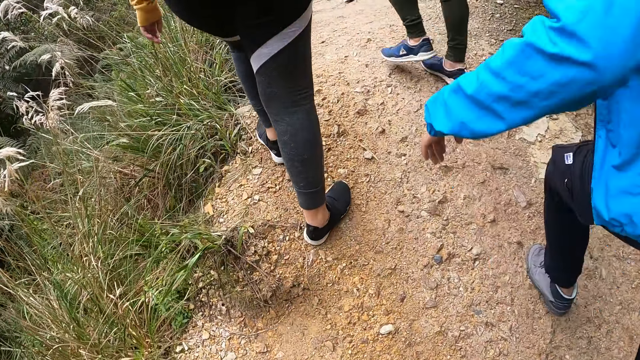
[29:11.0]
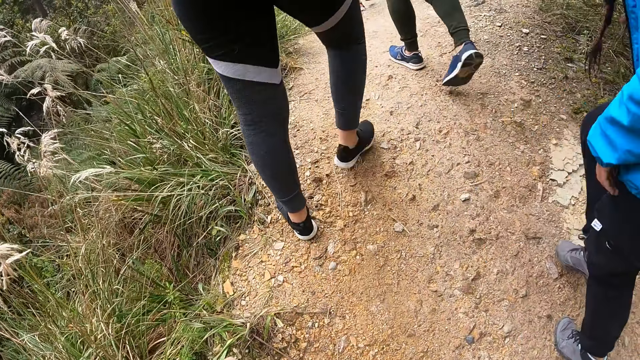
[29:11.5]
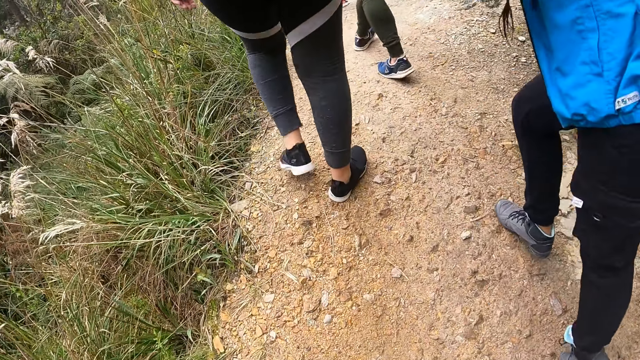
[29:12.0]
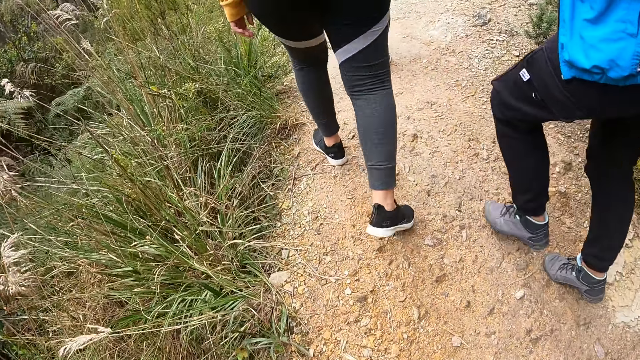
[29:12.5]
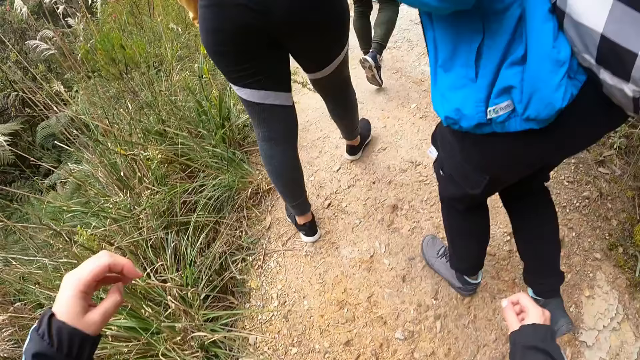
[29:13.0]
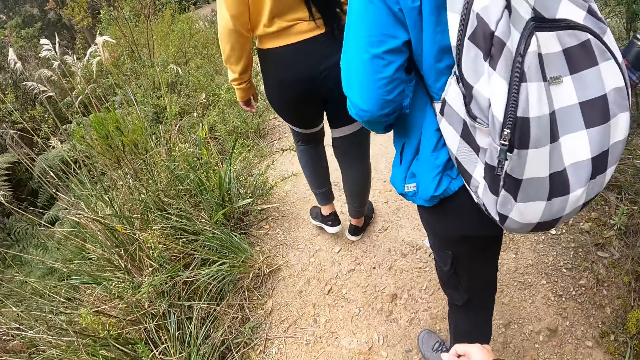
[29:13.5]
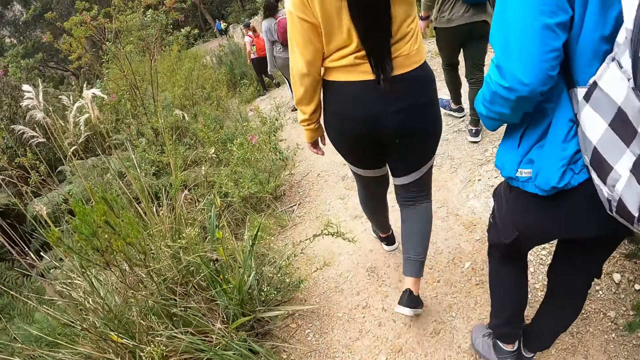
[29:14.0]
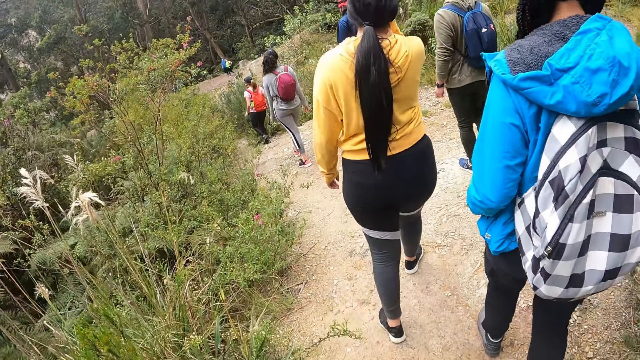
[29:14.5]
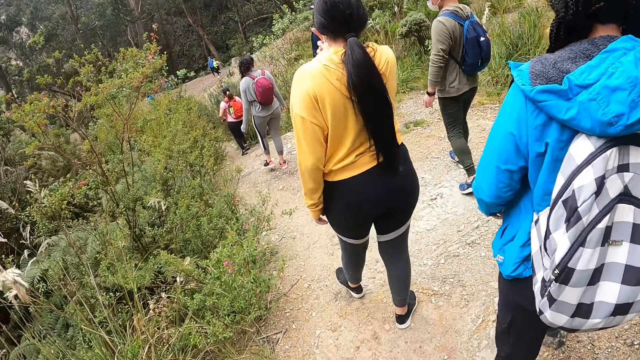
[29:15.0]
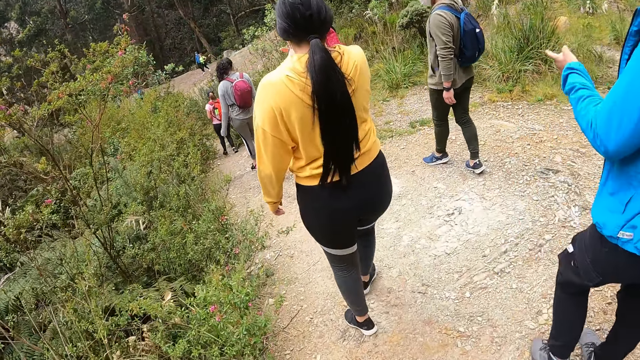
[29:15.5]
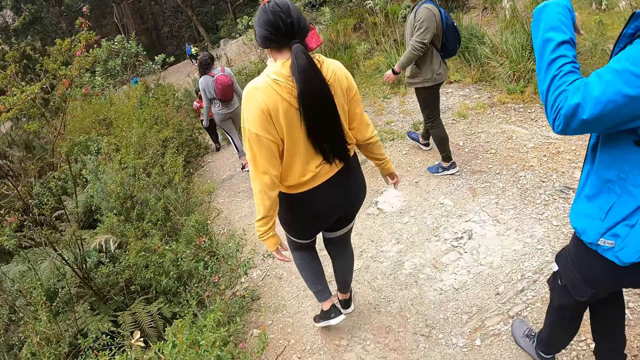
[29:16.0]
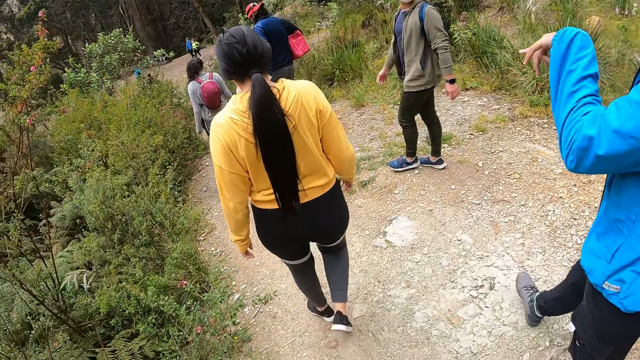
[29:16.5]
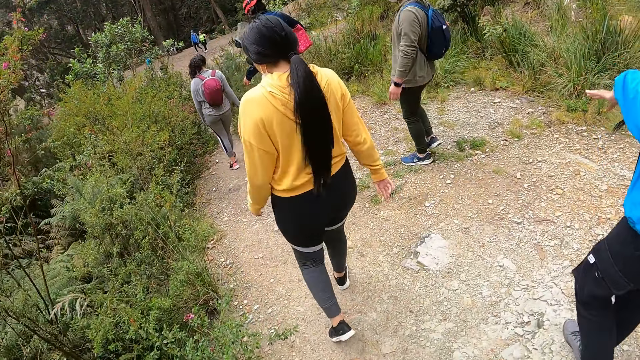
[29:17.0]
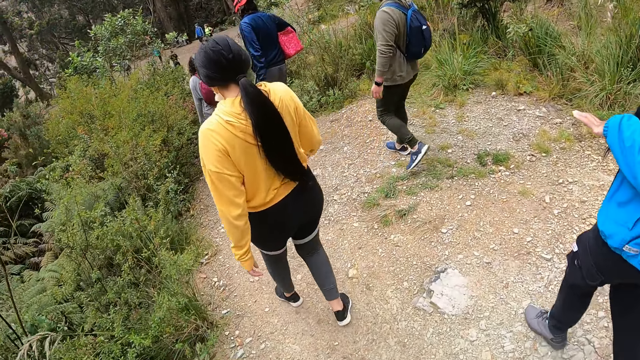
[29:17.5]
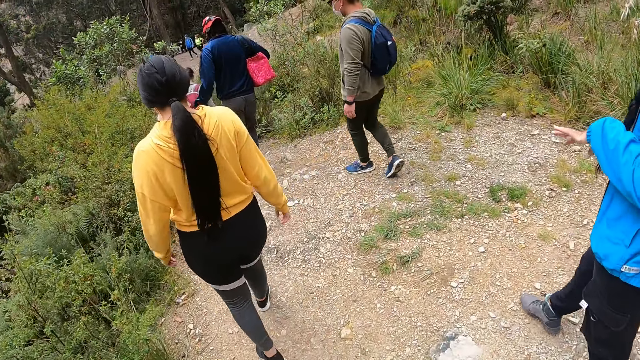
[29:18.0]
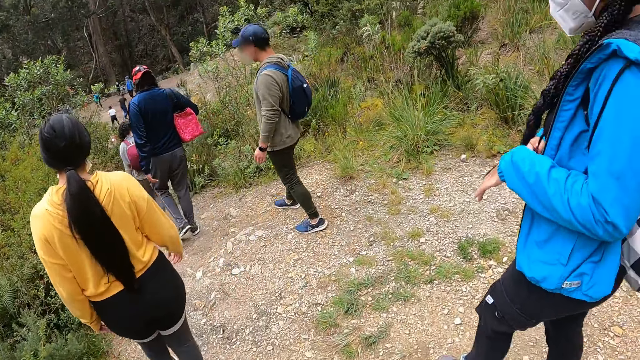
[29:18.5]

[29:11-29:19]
The camera wearer does hand movement. They walk up the rock.

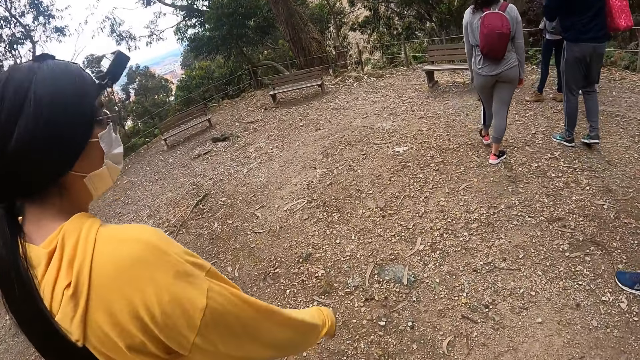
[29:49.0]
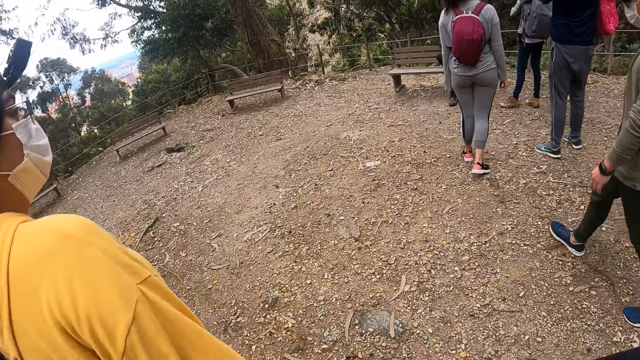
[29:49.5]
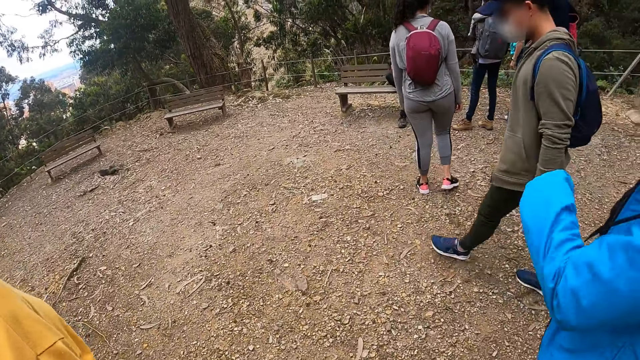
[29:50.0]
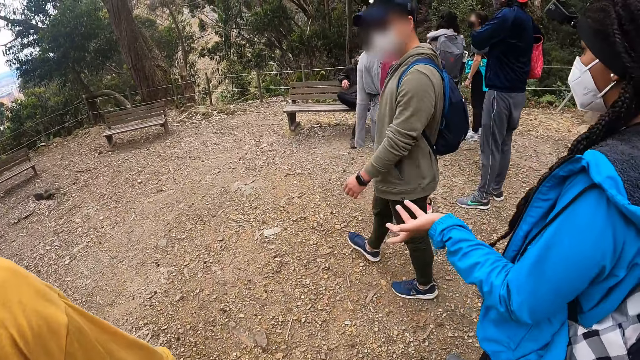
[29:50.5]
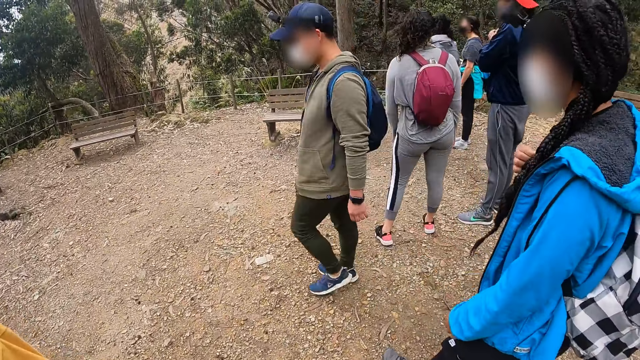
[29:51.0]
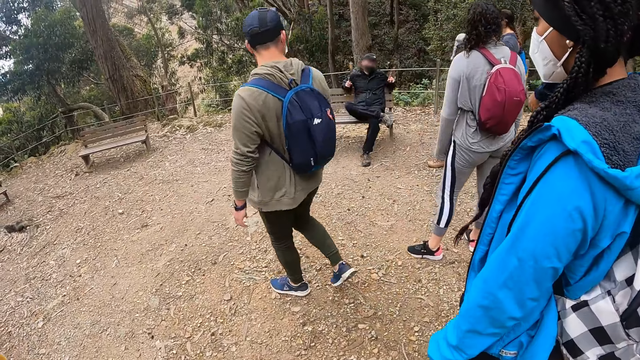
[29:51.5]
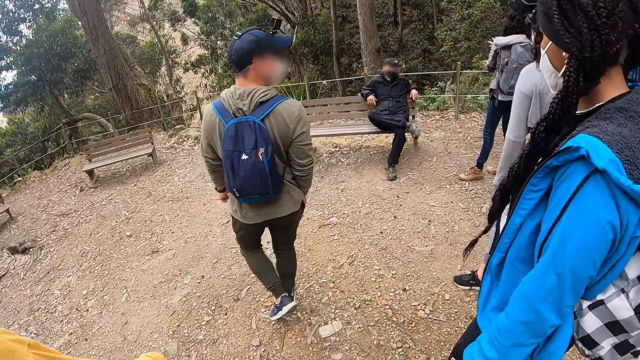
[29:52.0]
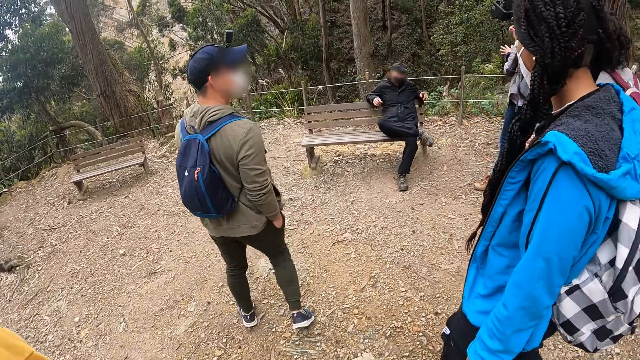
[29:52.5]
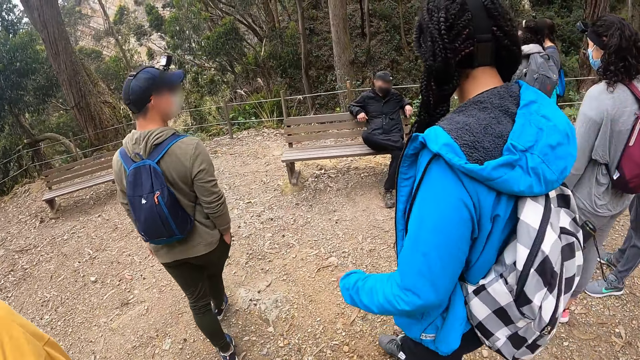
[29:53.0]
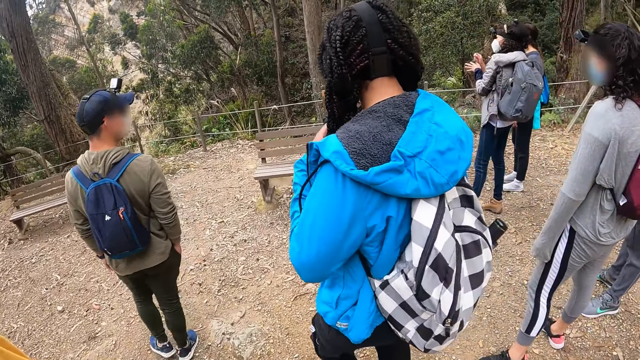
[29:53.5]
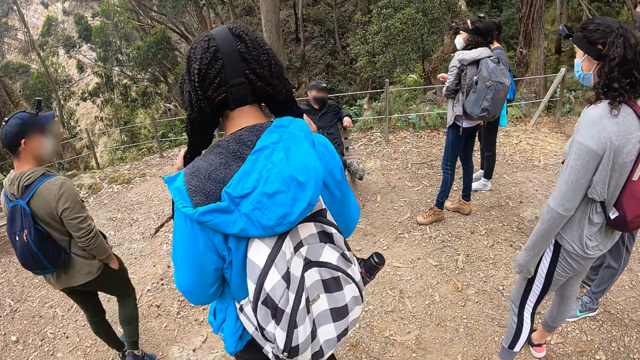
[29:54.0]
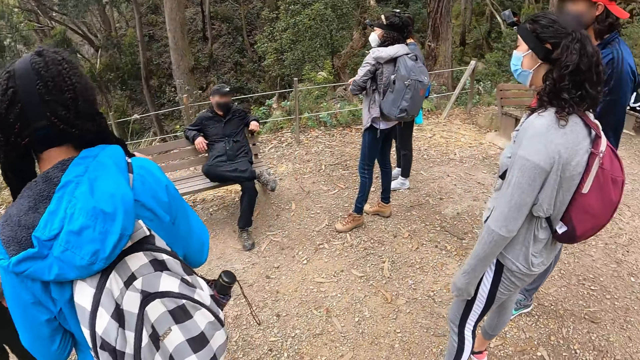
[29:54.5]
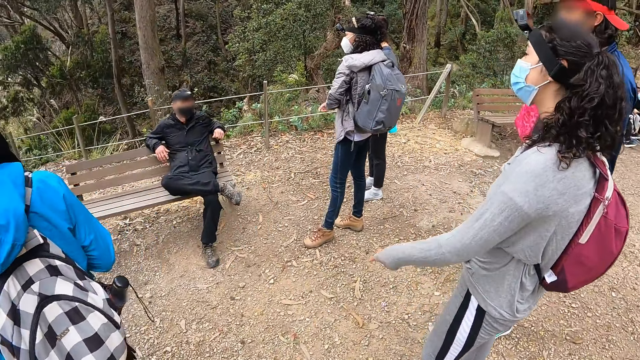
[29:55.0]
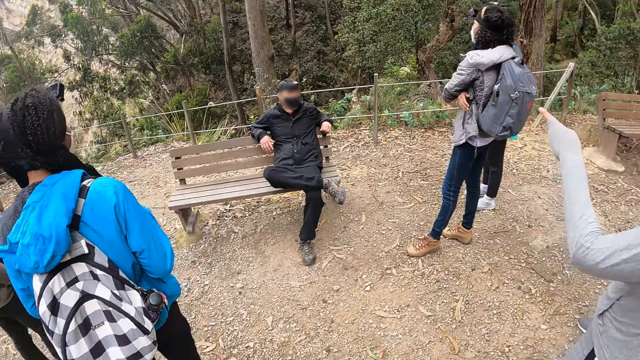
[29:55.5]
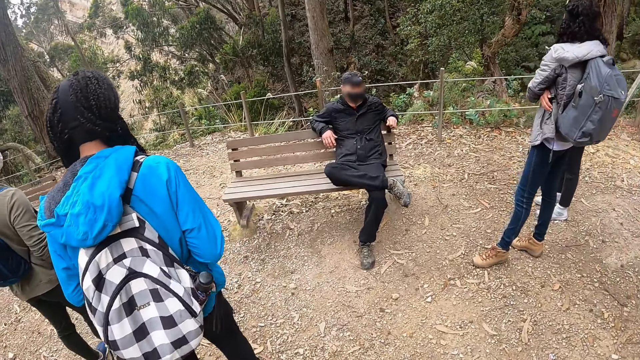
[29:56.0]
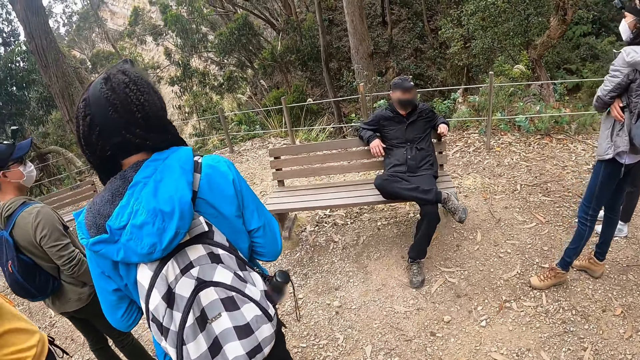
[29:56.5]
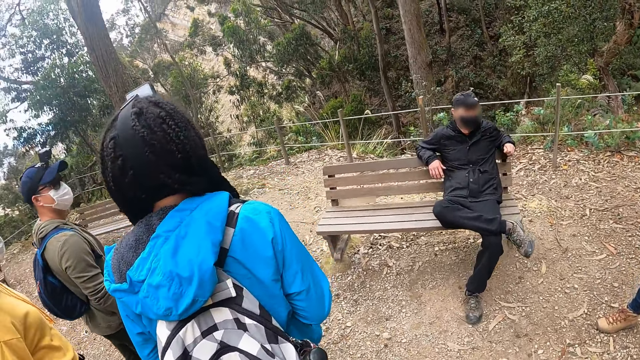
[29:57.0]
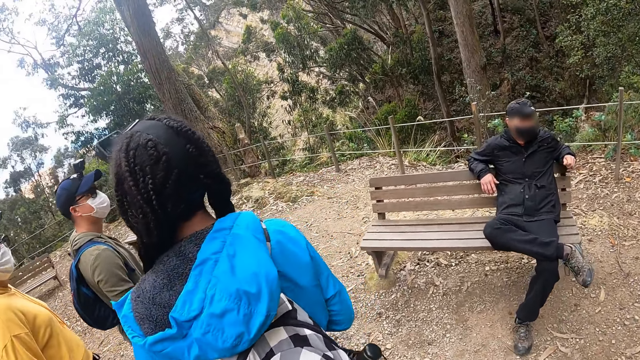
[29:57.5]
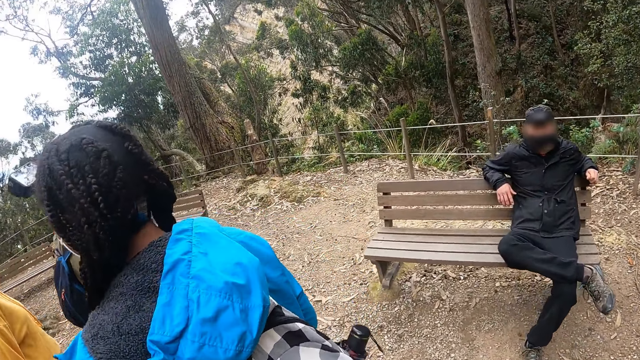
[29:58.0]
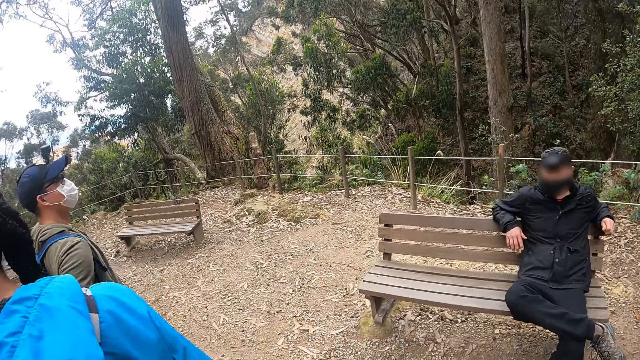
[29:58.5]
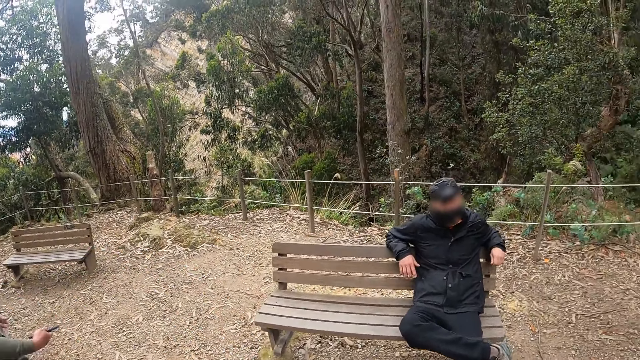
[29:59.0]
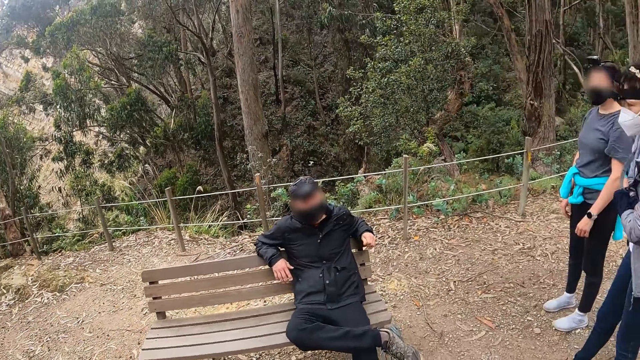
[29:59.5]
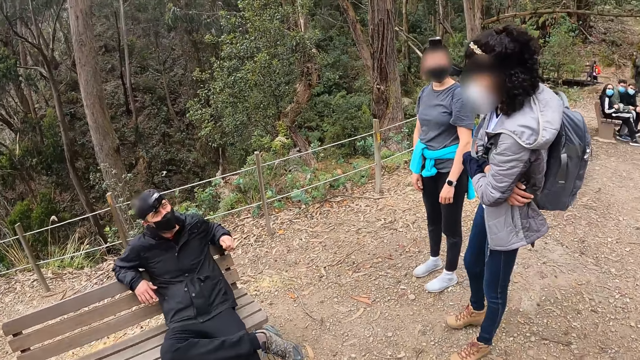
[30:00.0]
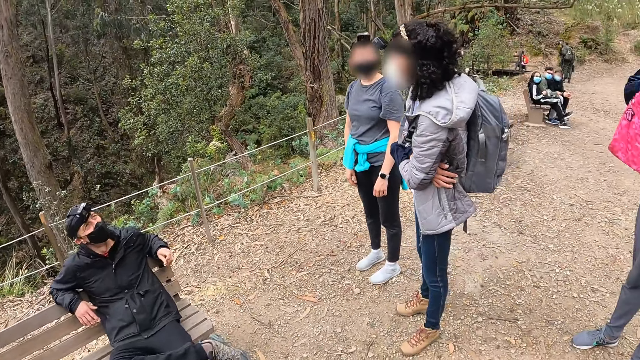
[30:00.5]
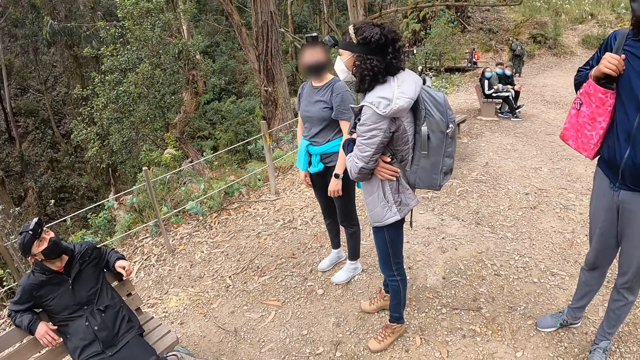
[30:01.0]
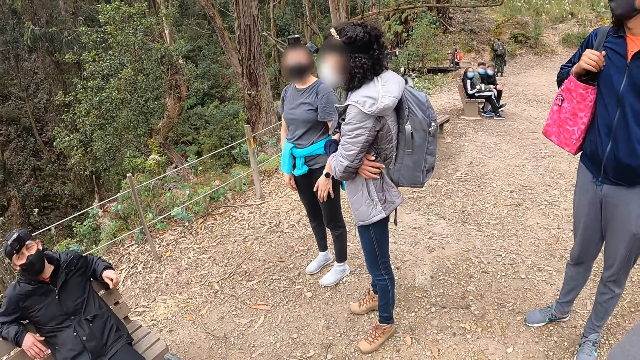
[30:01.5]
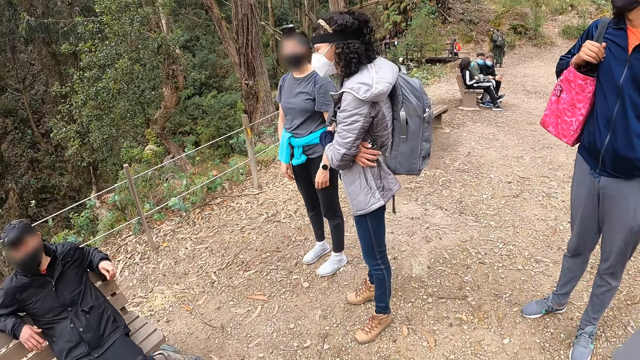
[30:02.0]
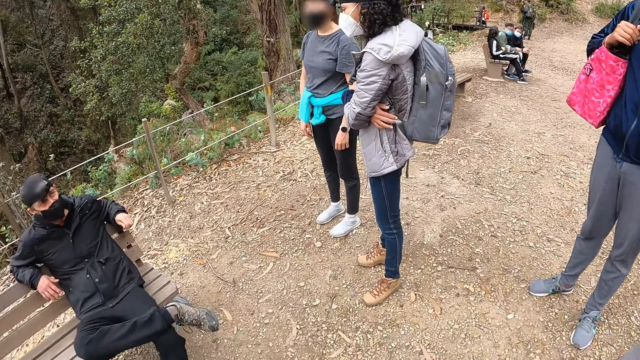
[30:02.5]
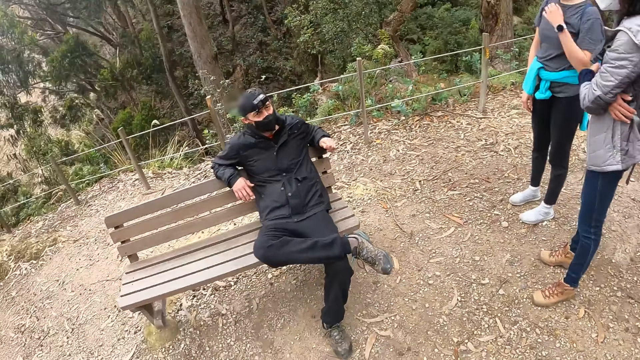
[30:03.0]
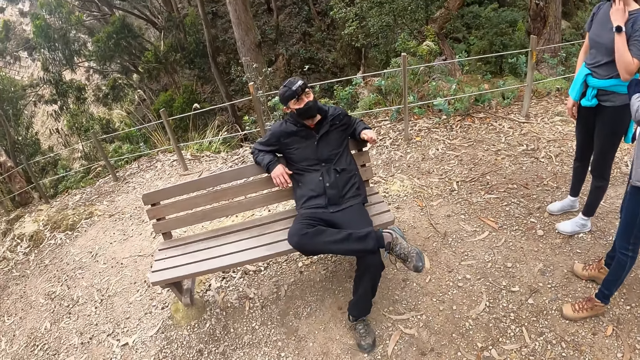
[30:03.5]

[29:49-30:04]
A female does hand movement. The camera wearer walks up the rock. They look around the area.
